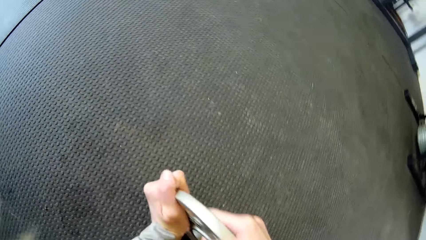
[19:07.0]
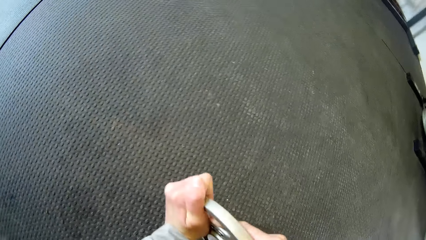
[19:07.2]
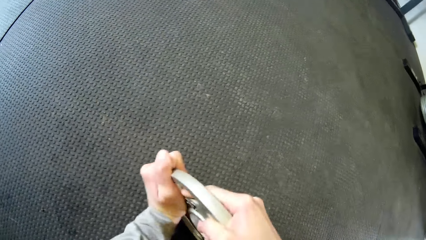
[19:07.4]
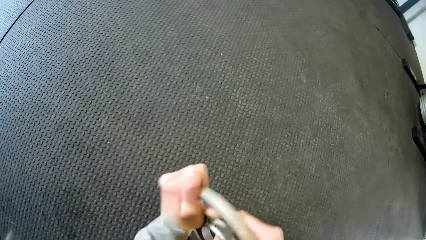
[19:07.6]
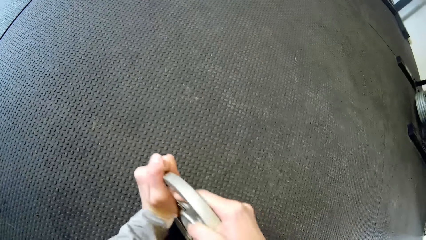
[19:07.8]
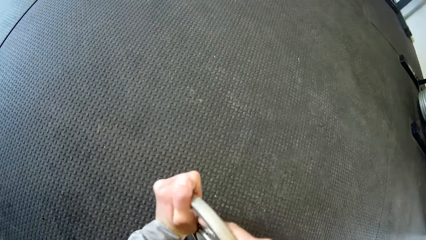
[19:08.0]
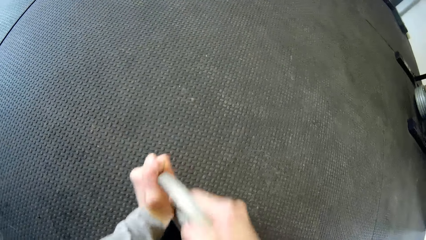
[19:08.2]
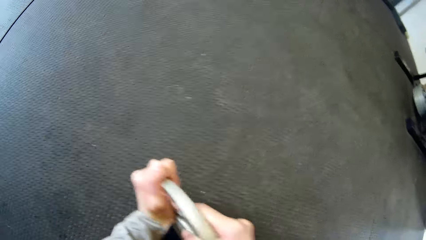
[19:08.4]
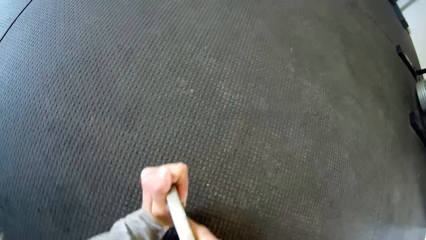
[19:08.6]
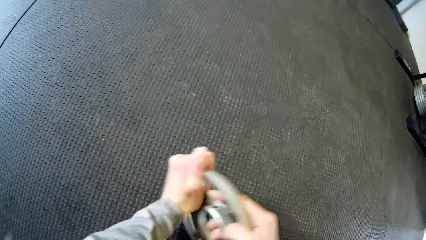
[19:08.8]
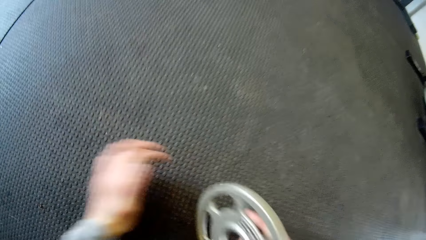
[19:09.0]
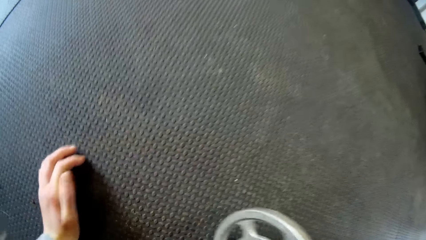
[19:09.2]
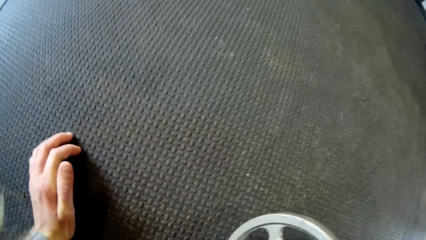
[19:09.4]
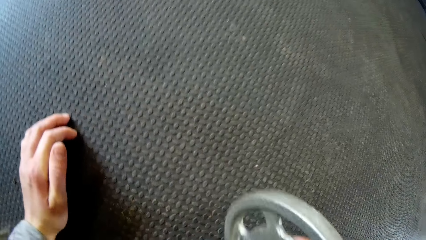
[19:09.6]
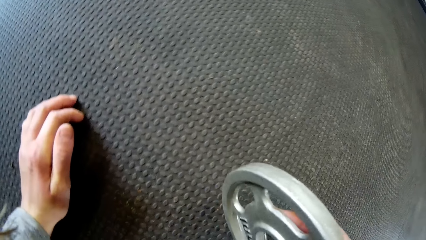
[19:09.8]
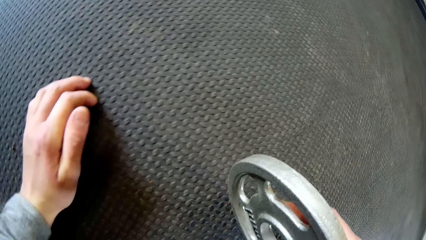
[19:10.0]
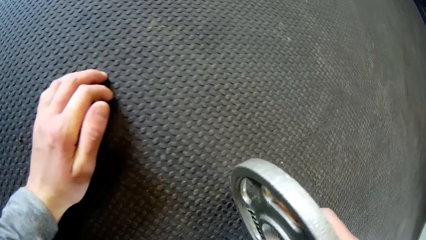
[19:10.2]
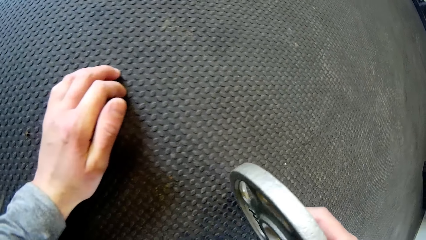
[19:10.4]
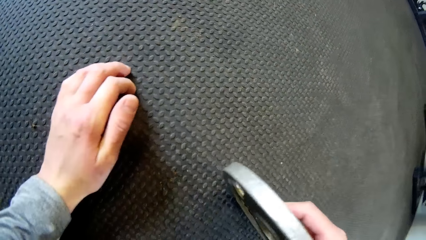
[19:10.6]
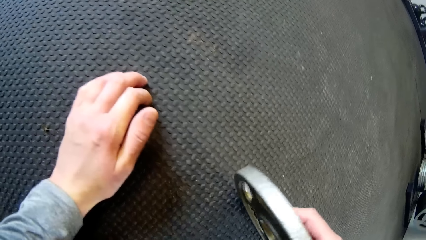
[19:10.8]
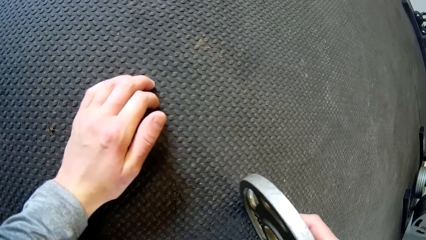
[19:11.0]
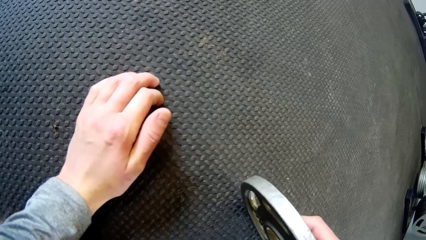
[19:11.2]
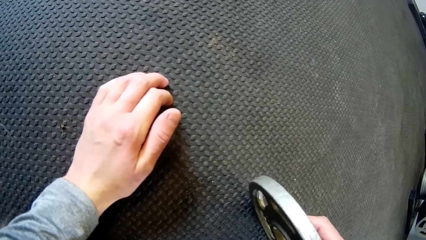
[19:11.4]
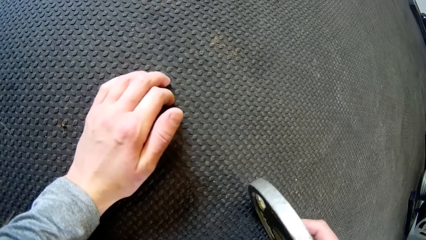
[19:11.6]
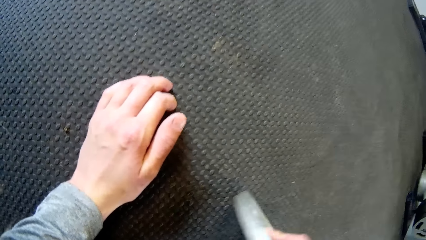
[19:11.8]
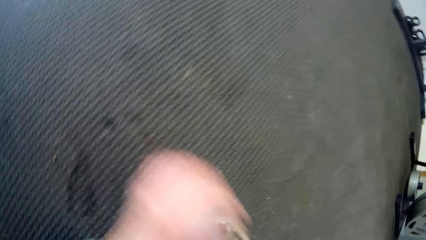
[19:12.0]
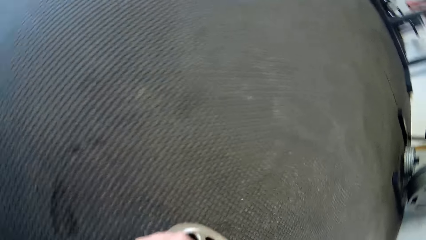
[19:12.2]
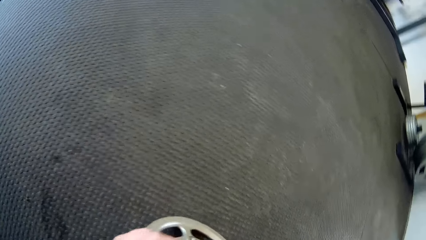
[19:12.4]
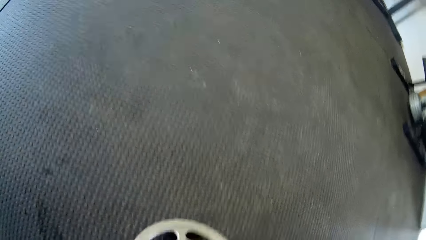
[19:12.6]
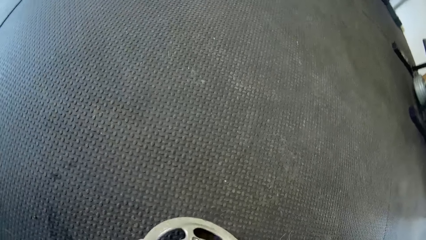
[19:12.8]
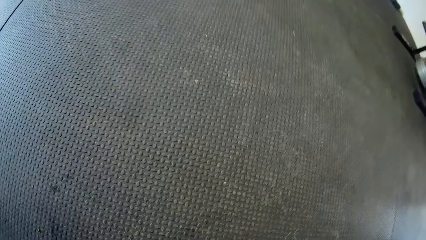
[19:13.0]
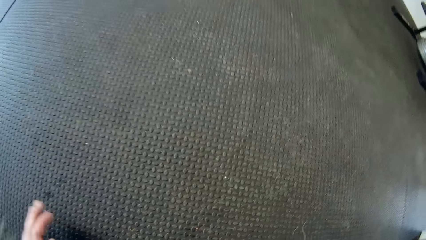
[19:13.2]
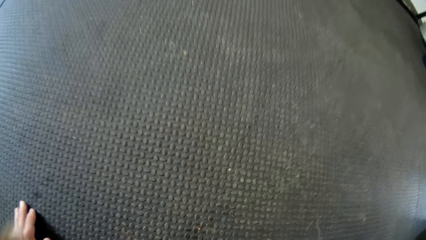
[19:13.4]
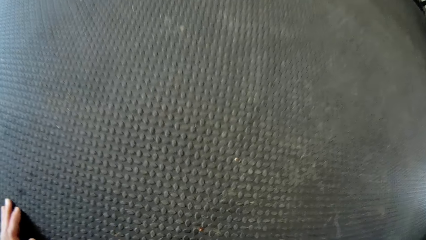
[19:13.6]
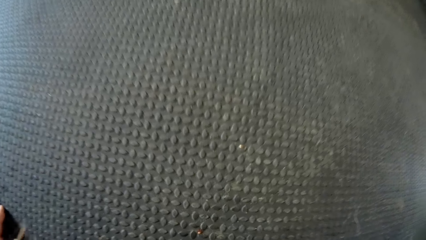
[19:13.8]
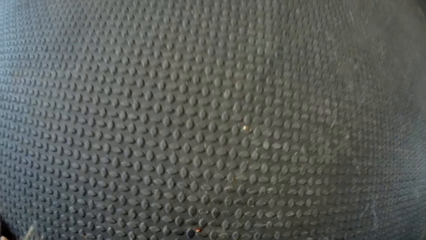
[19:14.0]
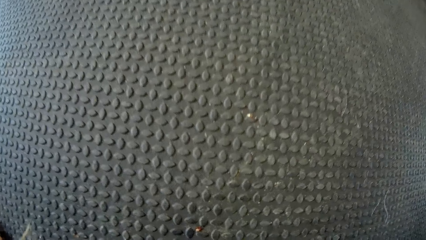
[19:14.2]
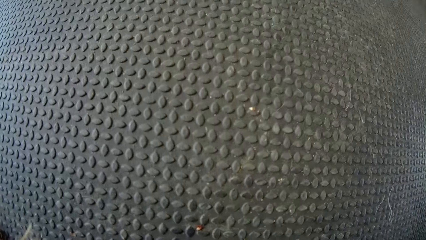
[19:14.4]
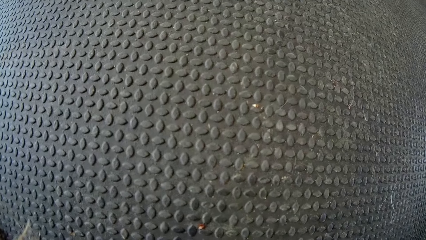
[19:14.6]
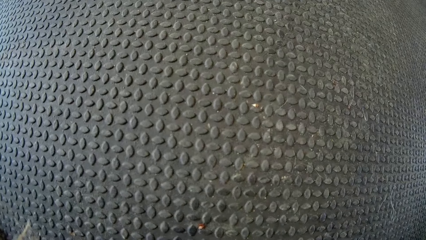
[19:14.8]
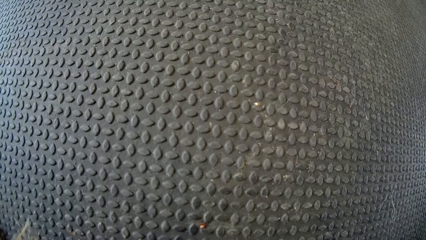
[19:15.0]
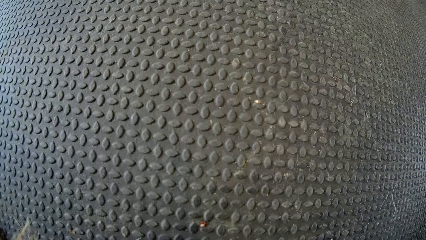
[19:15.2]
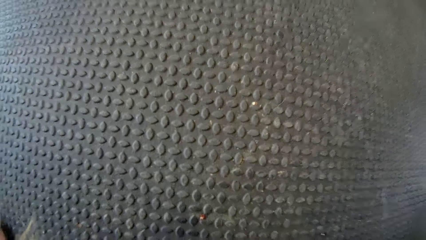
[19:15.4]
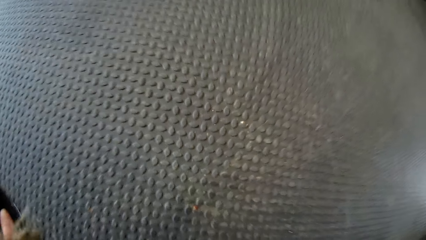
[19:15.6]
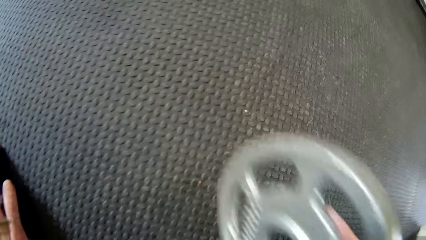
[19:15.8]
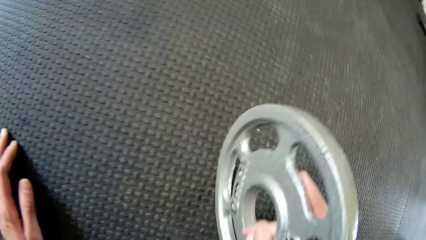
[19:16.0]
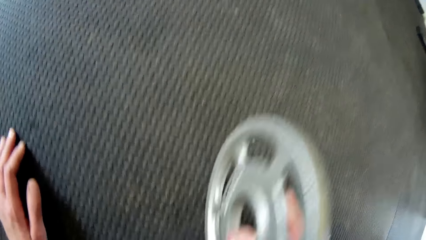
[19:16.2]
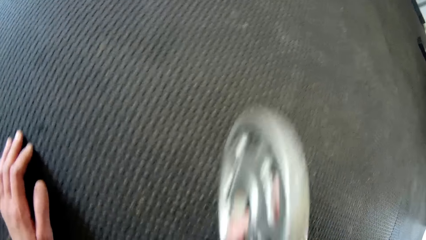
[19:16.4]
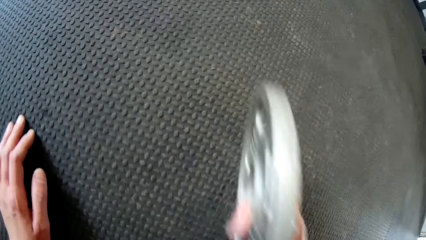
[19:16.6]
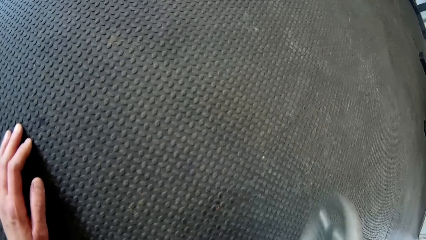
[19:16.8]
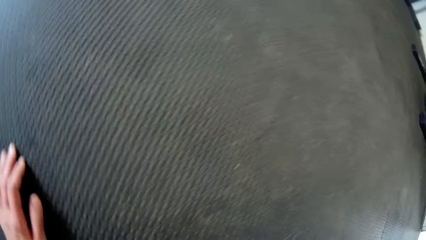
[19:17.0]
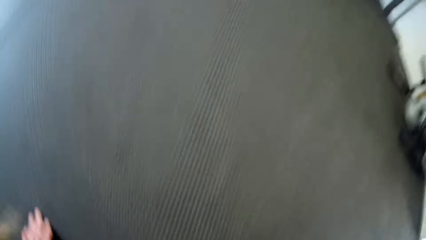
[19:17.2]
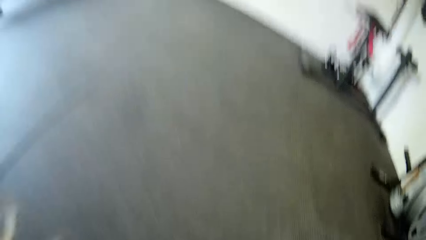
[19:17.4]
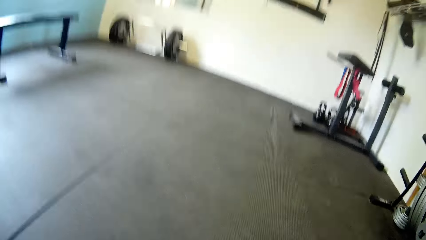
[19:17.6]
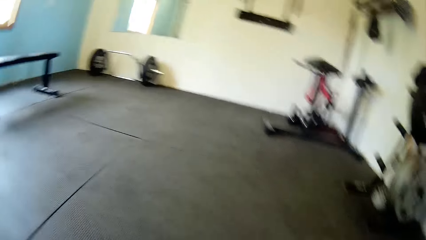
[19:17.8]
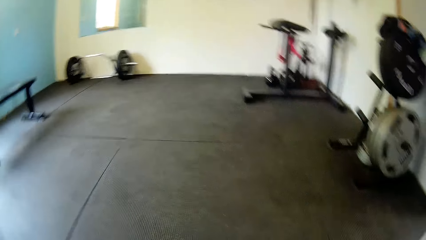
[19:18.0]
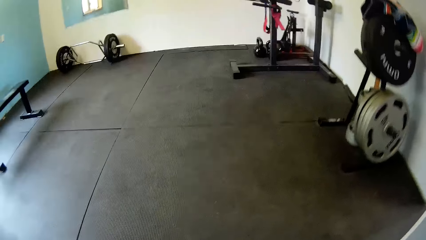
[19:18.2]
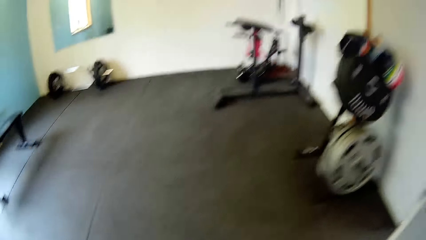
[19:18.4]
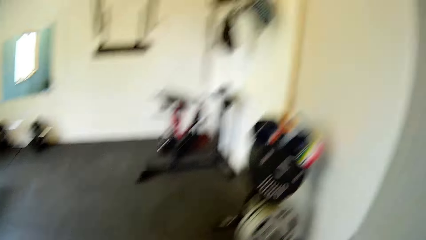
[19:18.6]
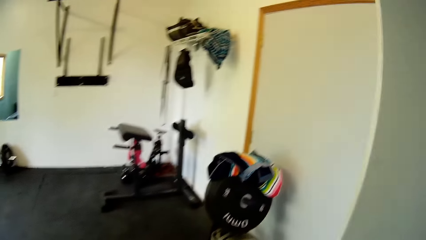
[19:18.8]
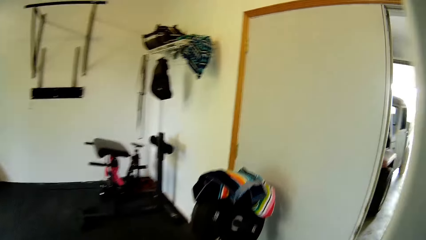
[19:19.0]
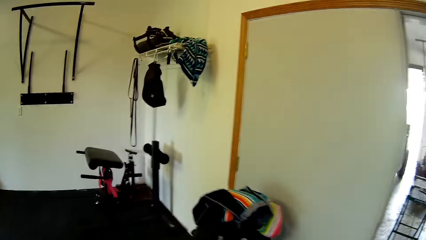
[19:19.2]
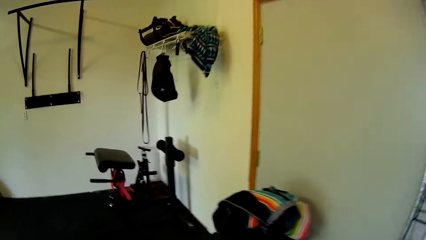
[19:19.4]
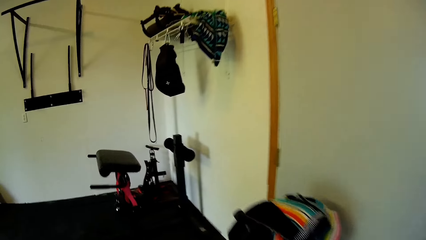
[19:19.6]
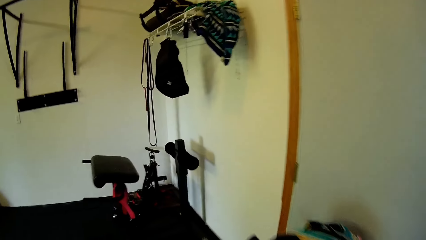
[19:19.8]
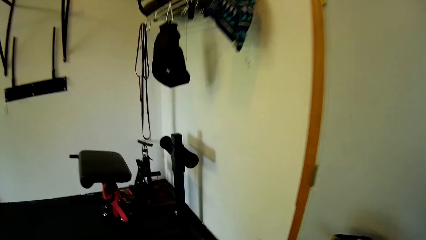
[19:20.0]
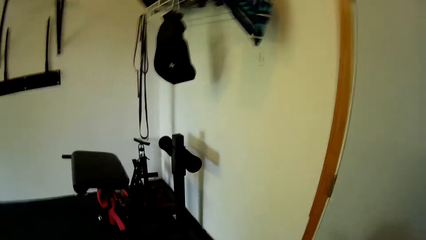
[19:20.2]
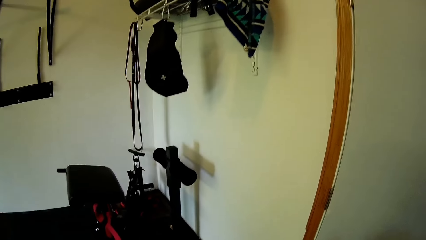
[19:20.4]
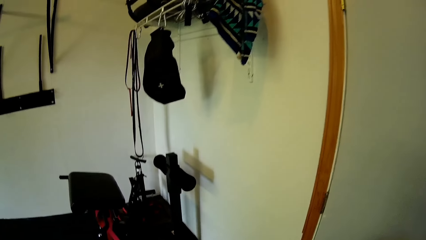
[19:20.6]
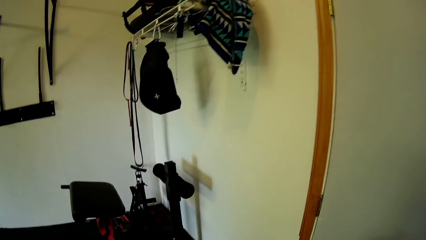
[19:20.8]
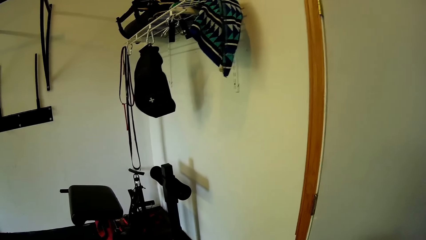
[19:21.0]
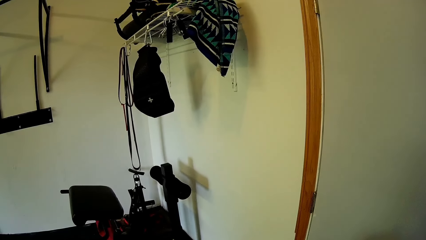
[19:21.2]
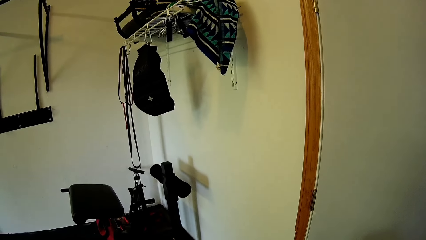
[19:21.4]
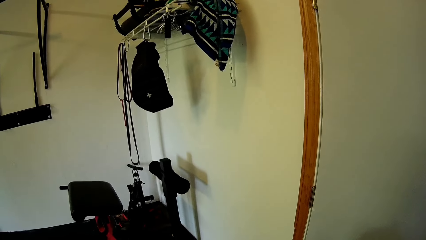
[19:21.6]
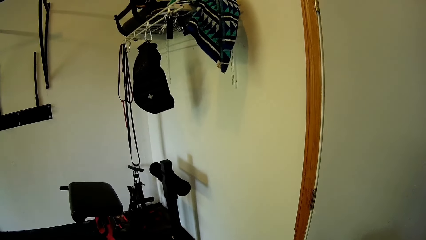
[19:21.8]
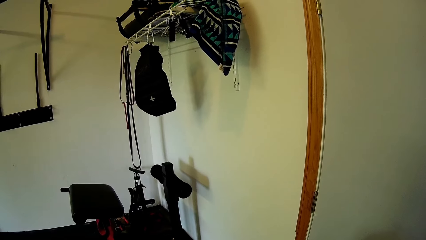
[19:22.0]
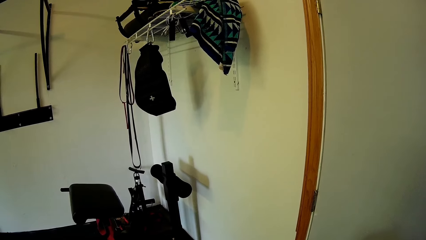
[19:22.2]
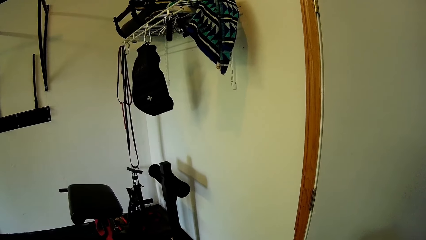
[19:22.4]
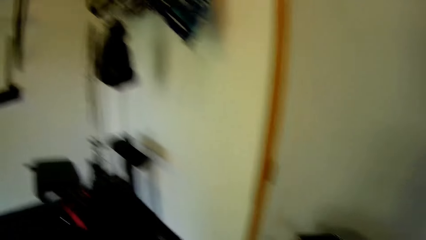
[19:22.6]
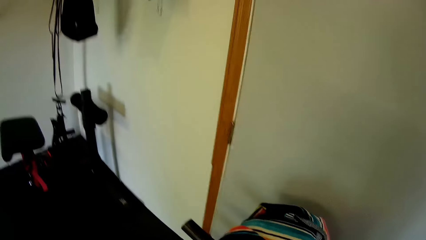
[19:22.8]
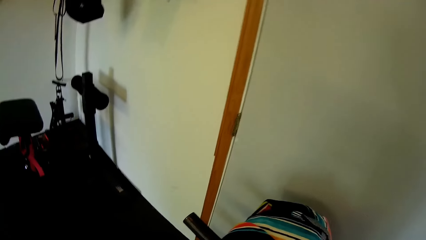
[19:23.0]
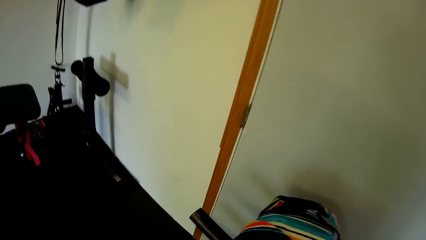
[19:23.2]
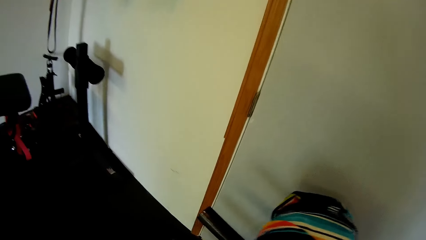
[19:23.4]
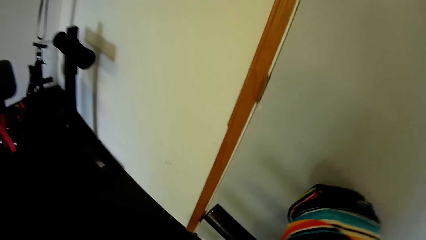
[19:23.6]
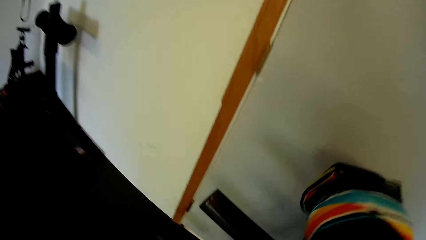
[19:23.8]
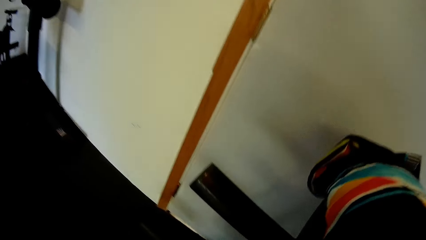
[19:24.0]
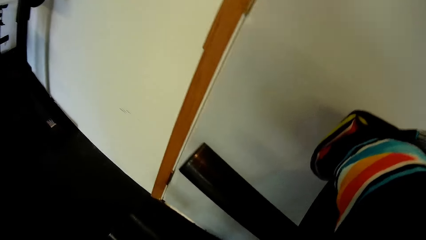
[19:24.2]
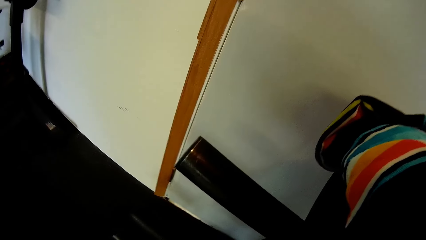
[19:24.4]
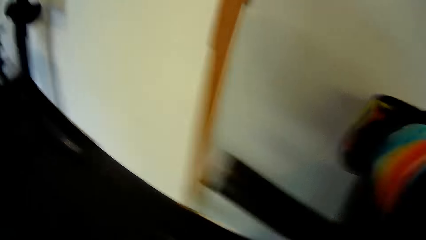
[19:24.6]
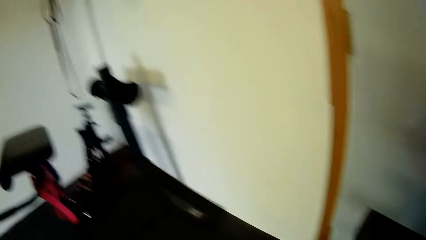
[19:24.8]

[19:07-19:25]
The camera wearer holds the piece of metal with both hands. She presses the cylinder on the floor. She holds the piece of metal with her right hand. She holds the piece of metal with both hands. She looks at the floor. She holds the piece of metal with her right hand. She presses the cylinder on the floor and walks around the room.
